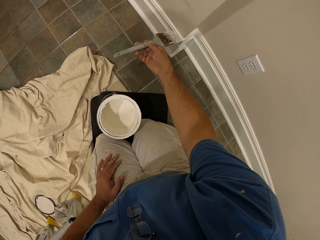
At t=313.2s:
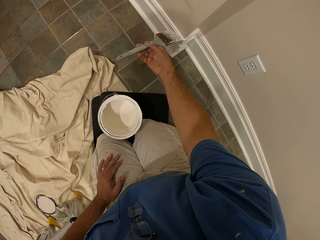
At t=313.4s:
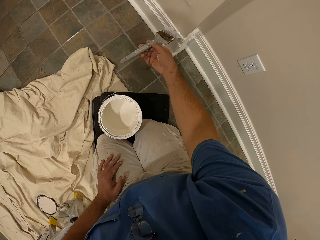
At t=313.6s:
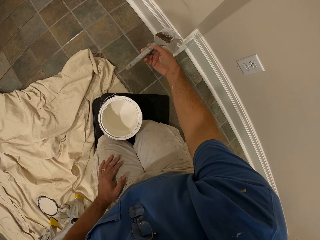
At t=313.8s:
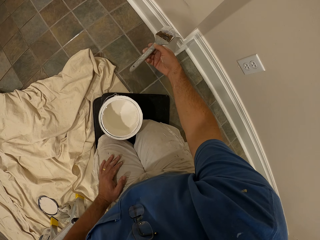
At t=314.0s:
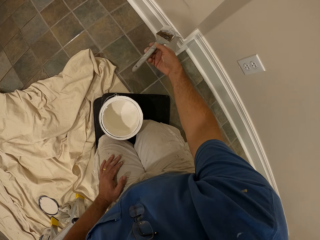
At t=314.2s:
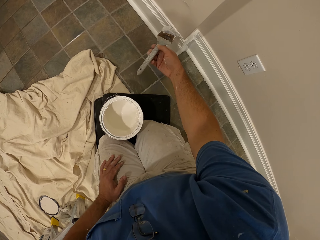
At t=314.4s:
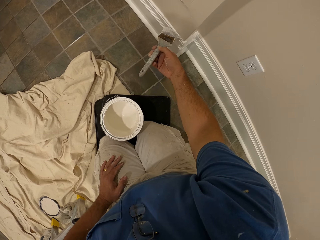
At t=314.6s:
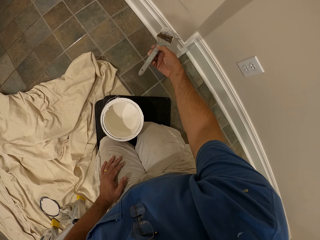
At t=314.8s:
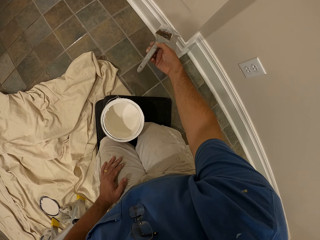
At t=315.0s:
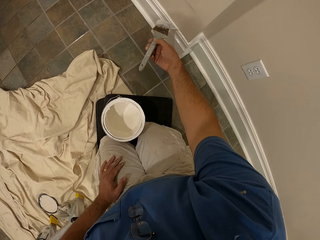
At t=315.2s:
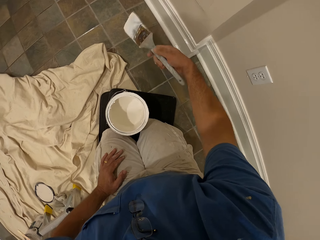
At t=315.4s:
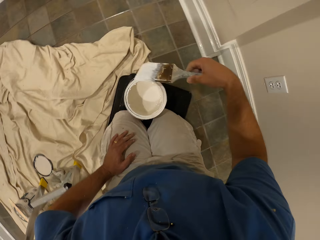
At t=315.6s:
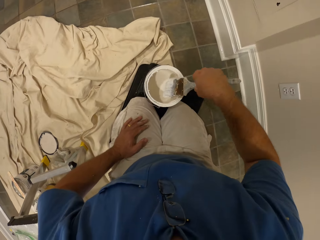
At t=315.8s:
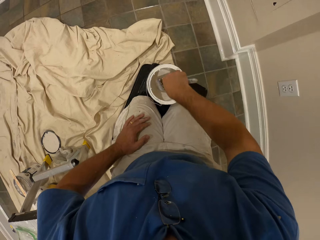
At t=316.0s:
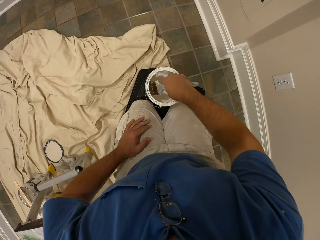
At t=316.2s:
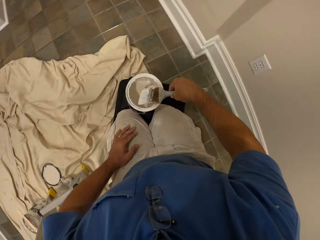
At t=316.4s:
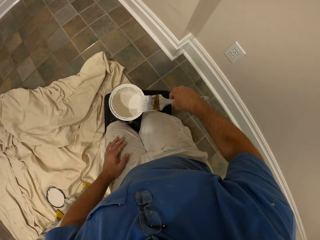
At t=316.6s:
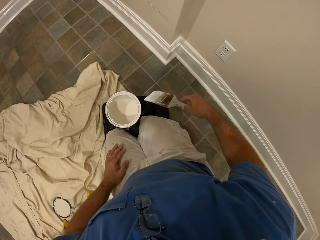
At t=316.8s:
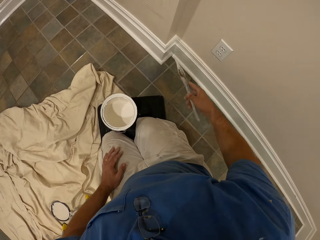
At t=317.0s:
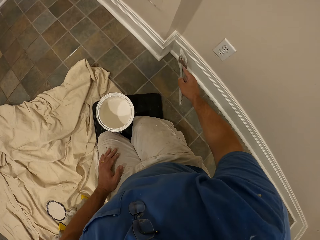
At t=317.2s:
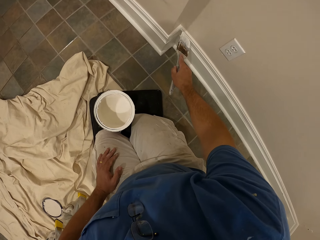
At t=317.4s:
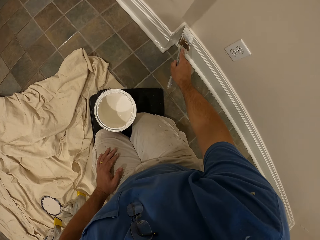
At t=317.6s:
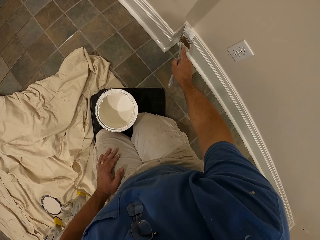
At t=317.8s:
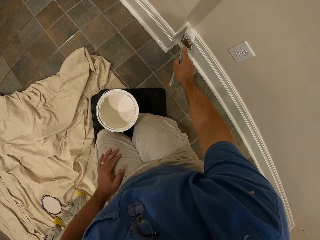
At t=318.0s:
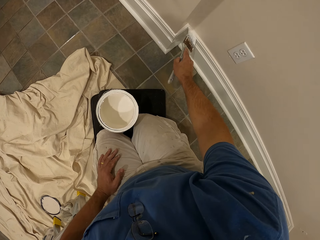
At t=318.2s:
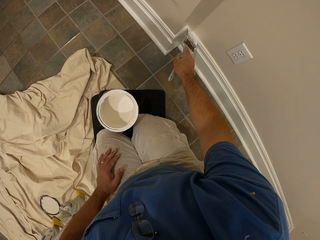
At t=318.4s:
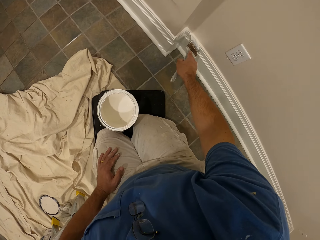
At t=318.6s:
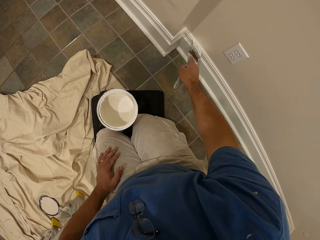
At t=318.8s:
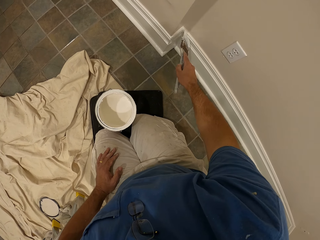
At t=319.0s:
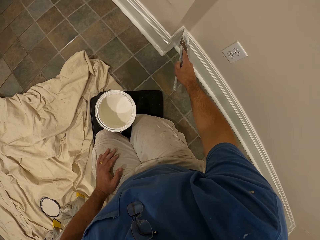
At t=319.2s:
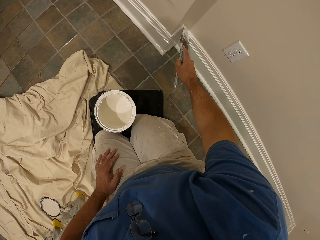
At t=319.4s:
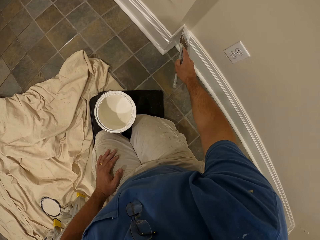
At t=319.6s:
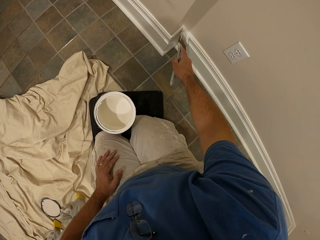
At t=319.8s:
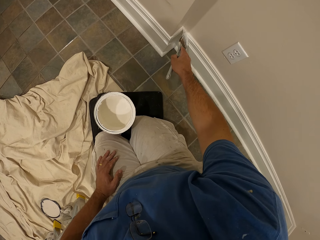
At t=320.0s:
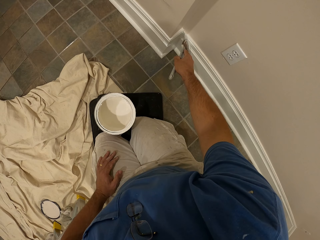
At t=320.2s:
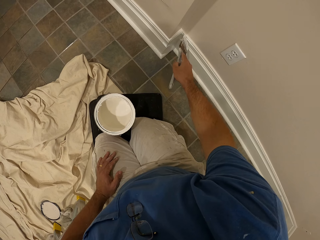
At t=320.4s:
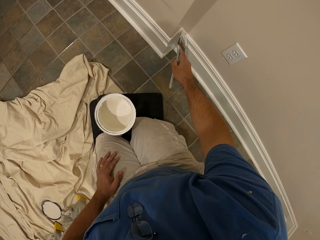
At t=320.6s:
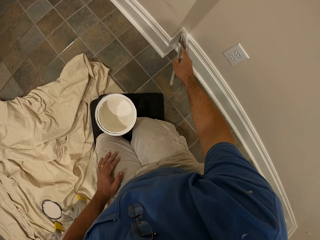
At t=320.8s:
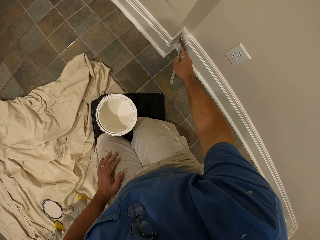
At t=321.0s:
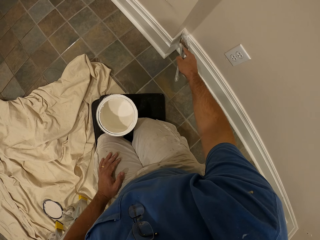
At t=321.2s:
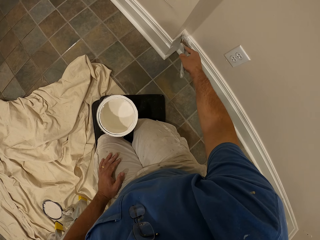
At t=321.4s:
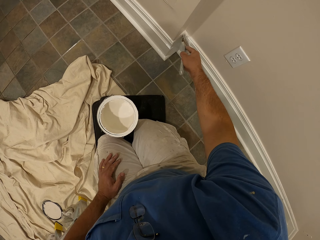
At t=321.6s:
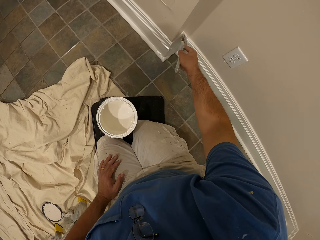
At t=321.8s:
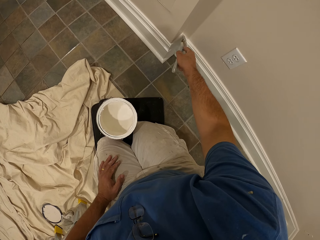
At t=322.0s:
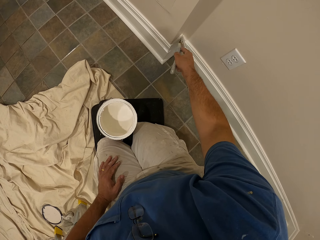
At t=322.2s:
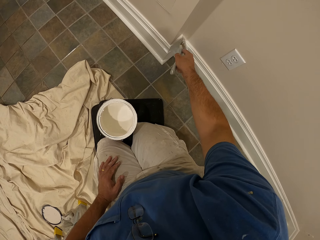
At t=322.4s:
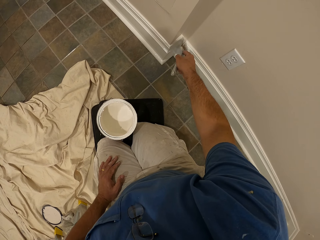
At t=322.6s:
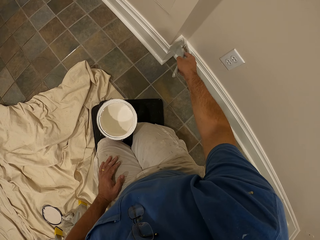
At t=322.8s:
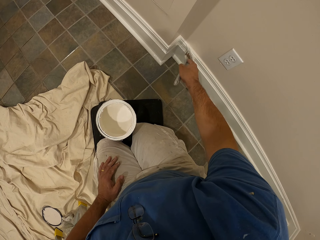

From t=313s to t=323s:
The camera wearer removes the paint brush from the wall. They insert the paint brush into the paint container on the kneel pad on the floor. They remove the paint brush from the paint container. They paint the wall with the paint brush.

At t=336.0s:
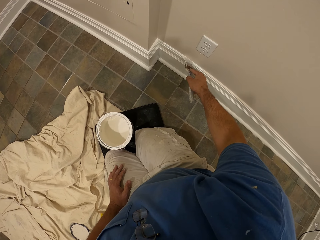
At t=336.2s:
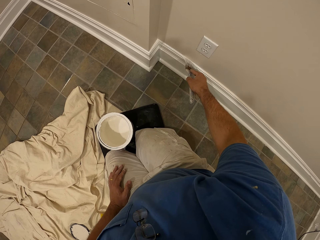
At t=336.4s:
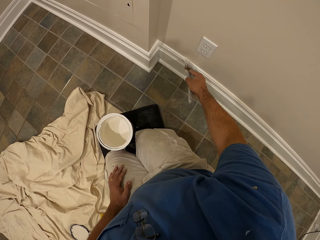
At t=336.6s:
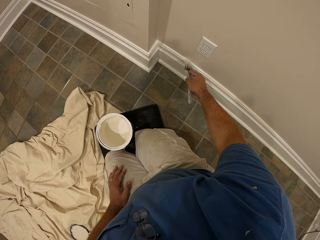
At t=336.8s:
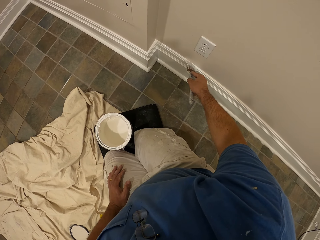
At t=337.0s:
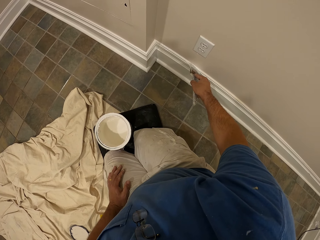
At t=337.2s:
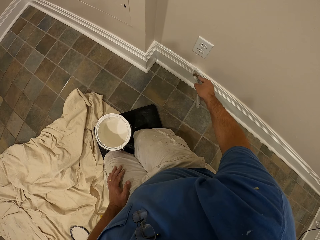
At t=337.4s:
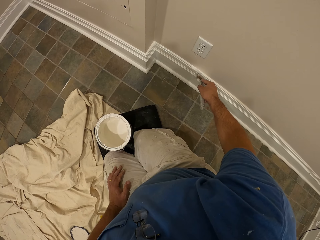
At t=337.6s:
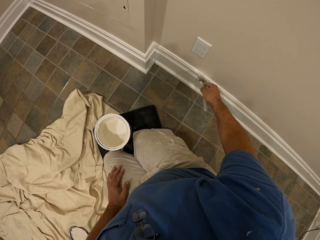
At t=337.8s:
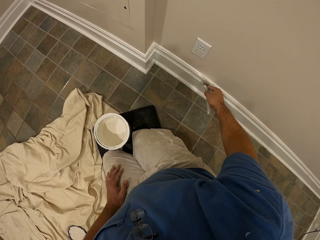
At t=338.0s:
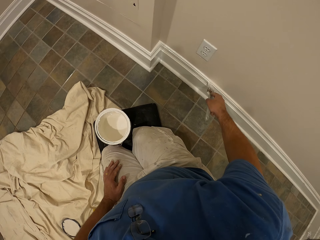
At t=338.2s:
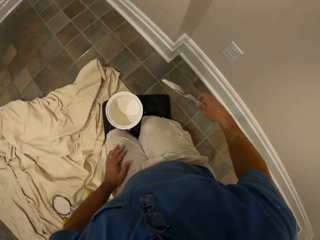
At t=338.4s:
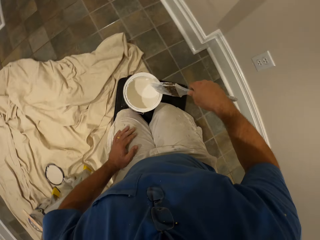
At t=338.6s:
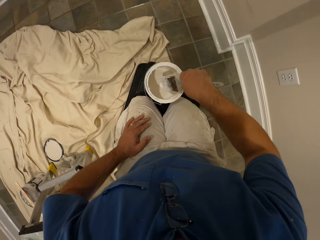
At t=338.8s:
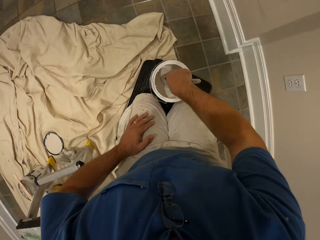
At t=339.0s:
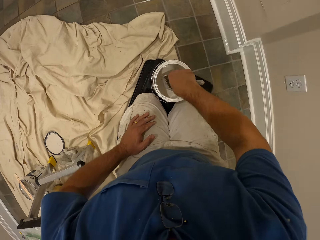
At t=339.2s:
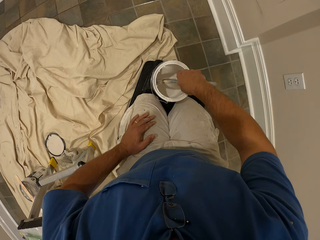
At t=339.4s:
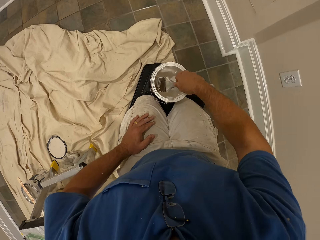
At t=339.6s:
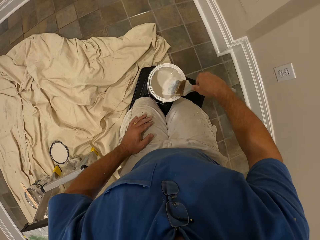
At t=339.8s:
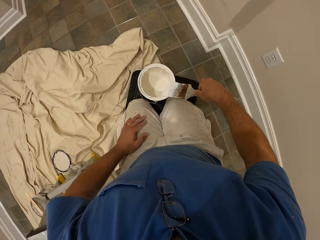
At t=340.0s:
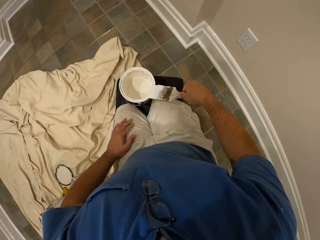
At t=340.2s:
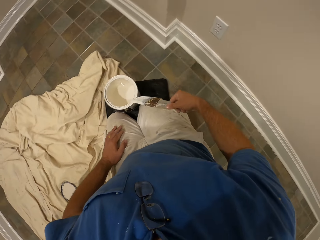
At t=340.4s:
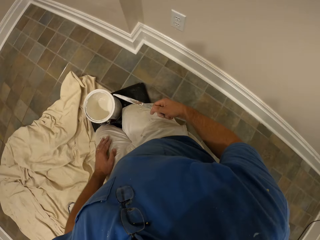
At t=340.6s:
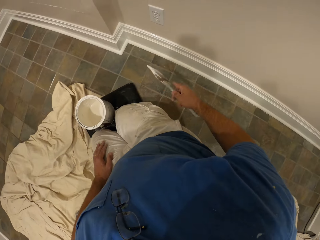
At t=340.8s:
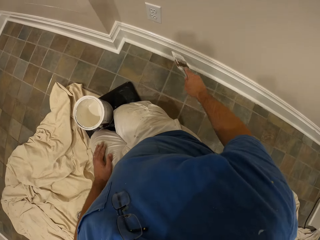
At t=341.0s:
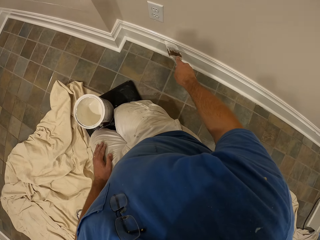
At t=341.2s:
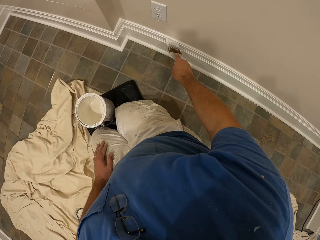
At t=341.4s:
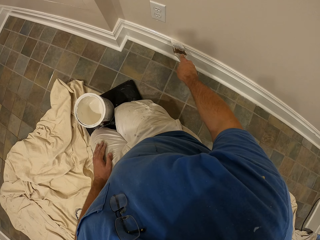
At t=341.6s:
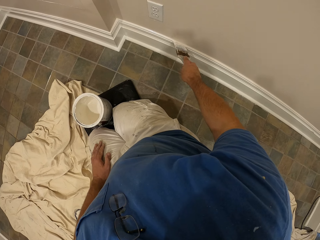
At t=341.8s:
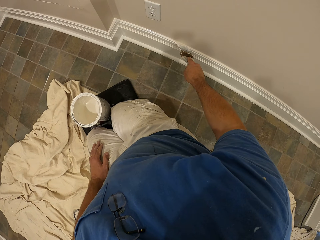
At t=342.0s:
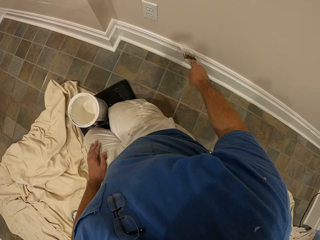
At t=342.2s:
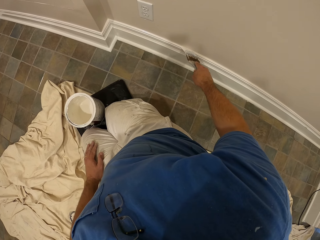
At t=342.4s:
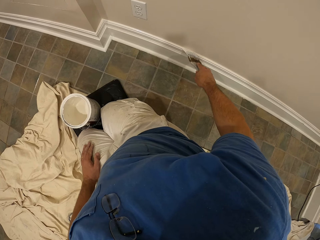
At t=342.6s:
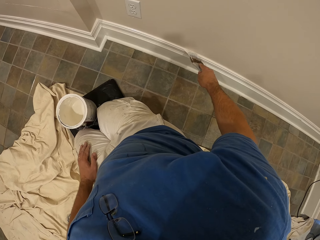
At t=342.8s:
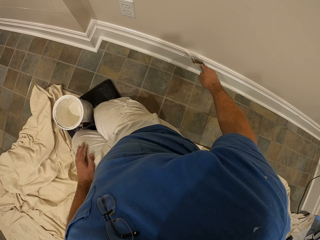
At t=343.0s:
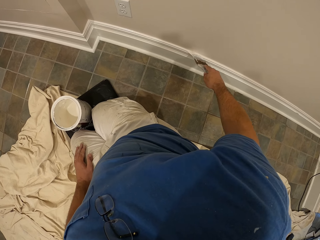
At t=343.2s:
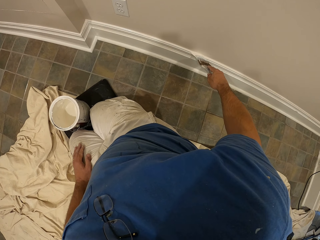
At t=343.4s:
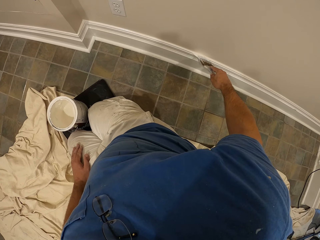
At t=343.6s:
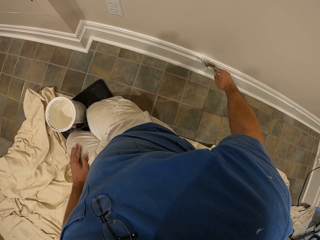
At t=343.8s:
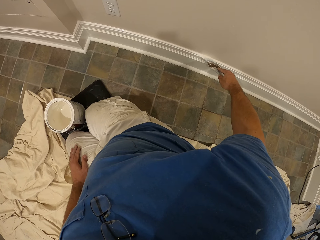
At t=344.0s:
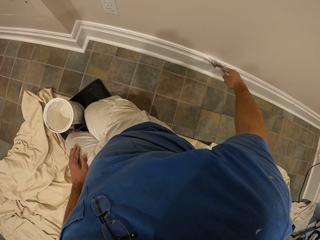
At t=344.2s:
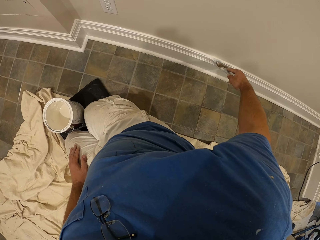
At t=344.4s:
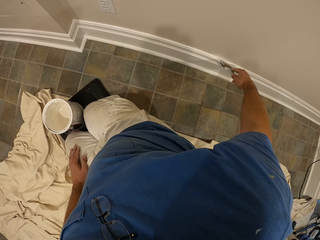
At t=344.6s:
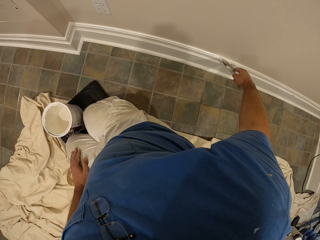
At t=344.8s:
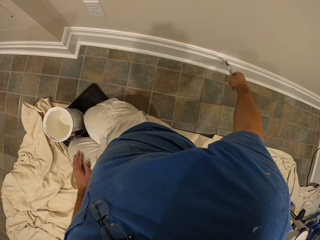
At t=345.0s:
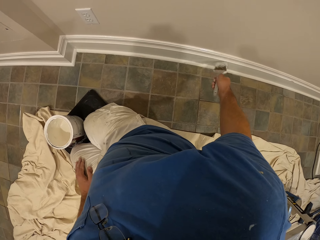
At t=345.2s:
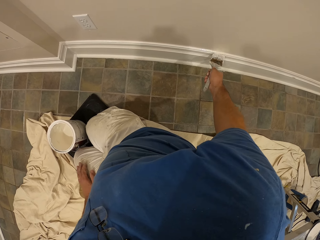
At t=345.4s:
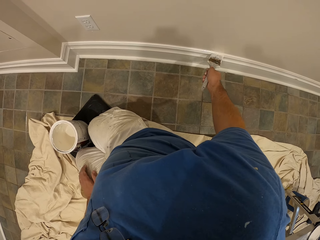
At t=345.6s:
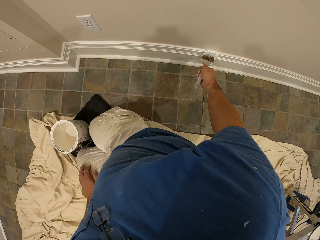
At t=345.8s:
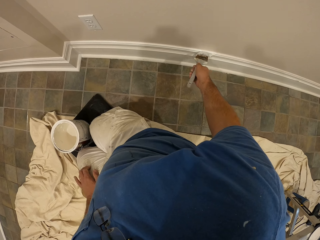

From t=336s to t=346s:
The camera wearer removes the paint brush from the wall. They insert the paint brush into the paint container on the kneel pad on the floor. They hit the paint brush on the wall of the paint container. They remove the paint brush from the paint container. They paint the wall with the paint brush.

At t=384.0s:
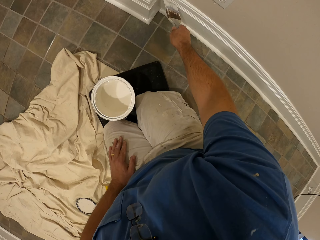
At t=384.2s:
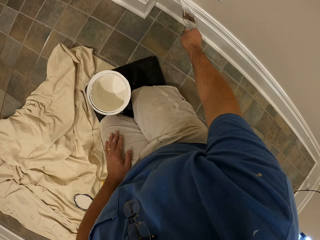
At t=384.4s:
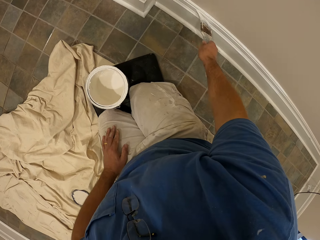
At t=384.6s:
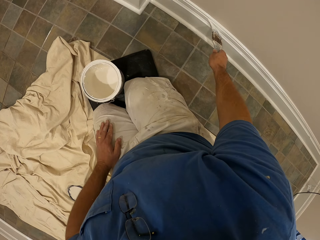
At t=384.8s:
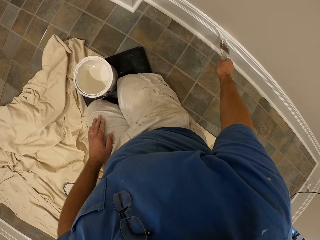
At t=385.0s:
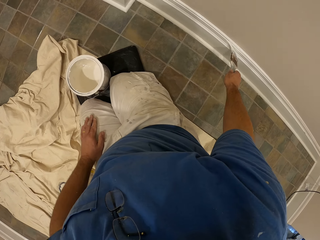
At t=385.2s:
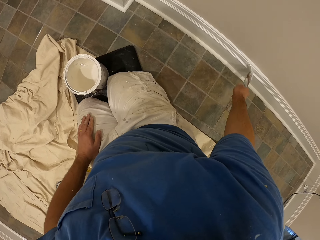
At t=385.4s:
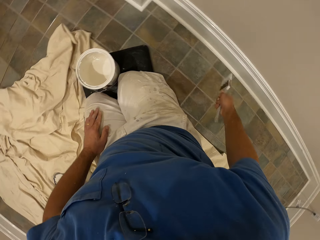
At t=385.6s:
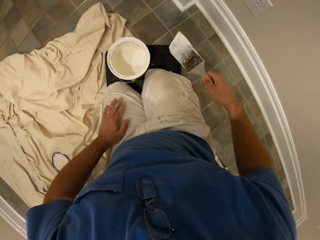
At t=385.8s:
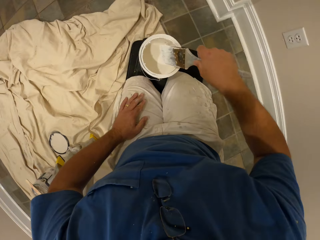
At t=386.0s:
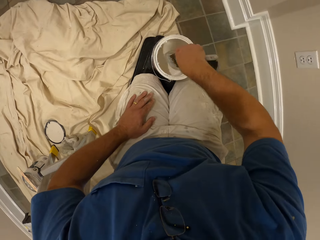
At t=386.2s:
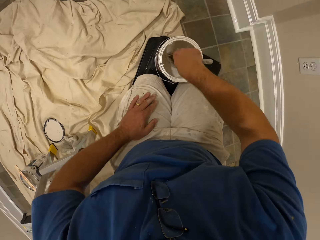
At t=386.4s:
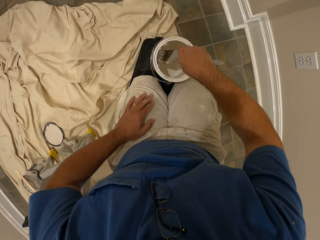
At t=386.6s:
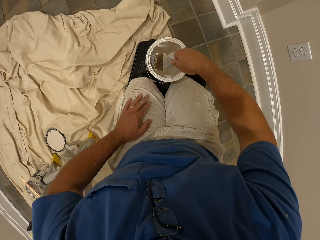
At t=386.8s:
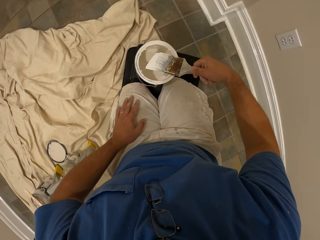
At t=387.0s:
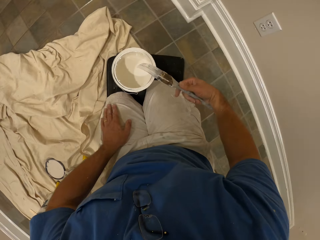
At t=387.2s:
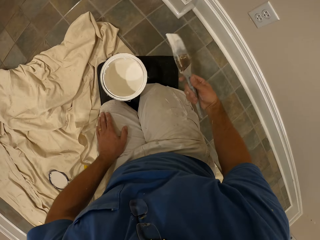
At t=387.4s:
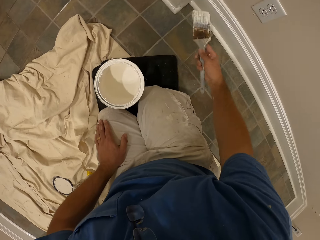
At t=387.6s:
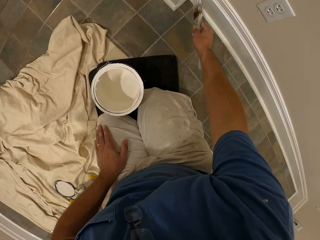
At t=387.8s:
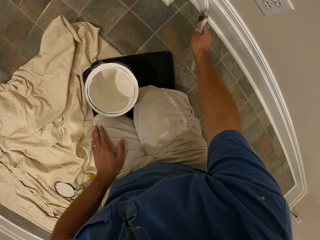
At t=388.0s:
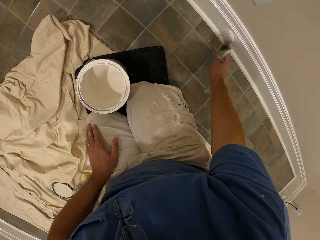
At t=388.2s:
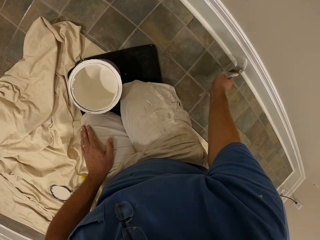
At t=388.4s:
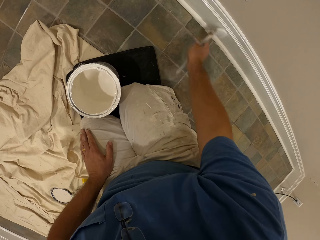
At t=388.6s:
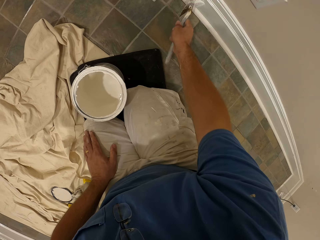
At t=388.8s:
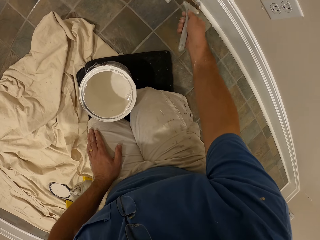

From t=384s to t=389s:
The camera wearer removes the paint brush from the wall. They insert the paint brush into the paint container on the kneel pad on the floor. They hit the paint brush on the wall of the paint container. They remove the paint brush from the paint container. They paint the wall with the paint brush.
